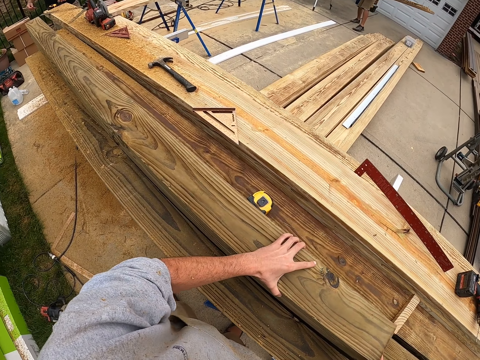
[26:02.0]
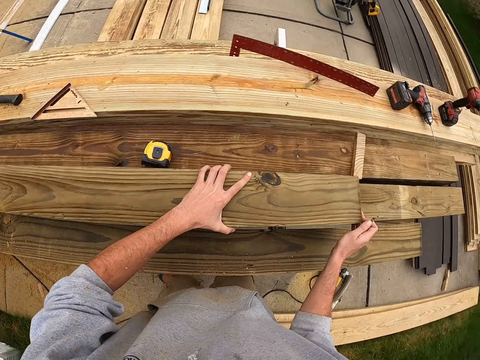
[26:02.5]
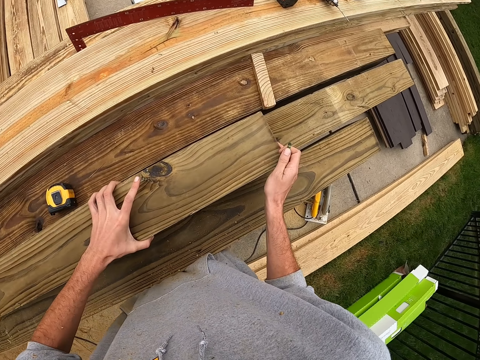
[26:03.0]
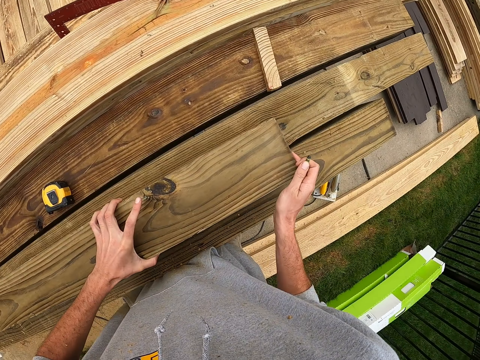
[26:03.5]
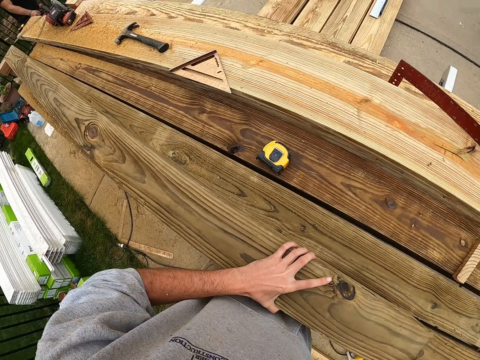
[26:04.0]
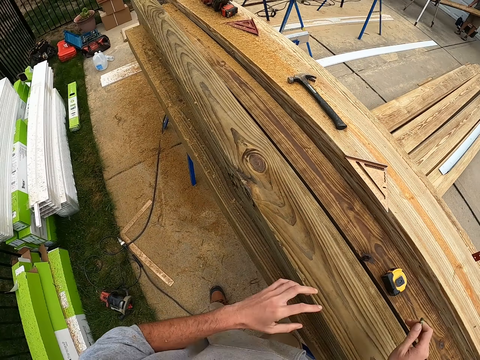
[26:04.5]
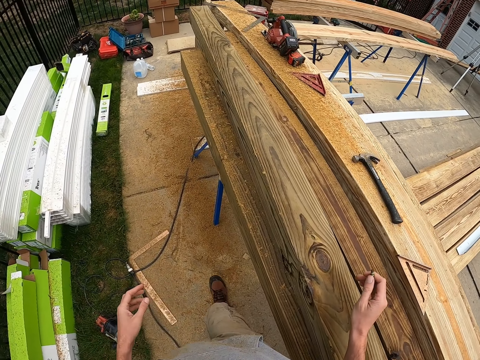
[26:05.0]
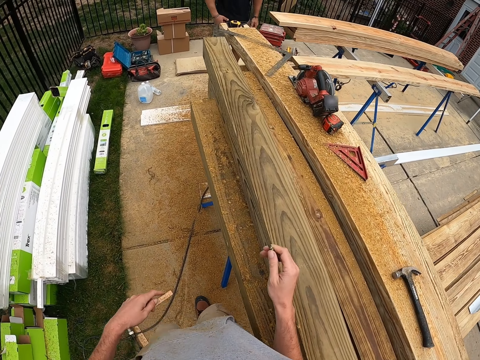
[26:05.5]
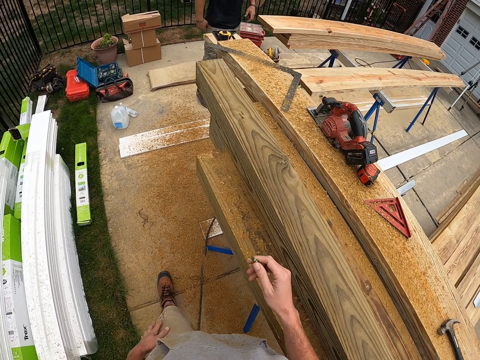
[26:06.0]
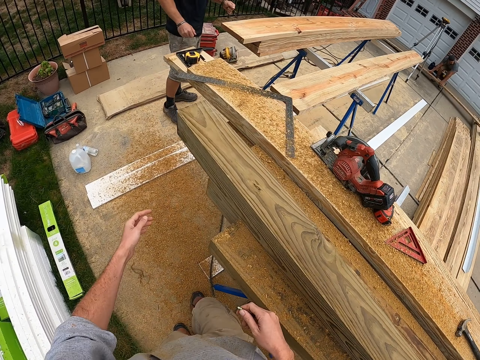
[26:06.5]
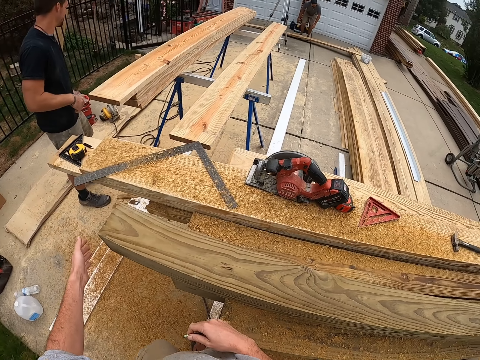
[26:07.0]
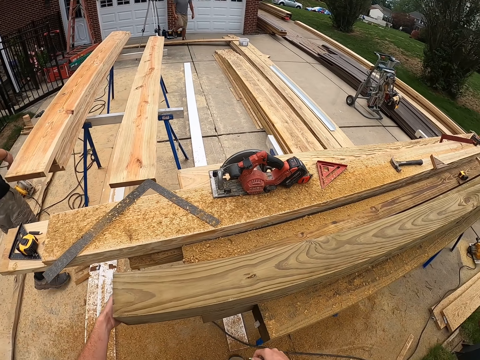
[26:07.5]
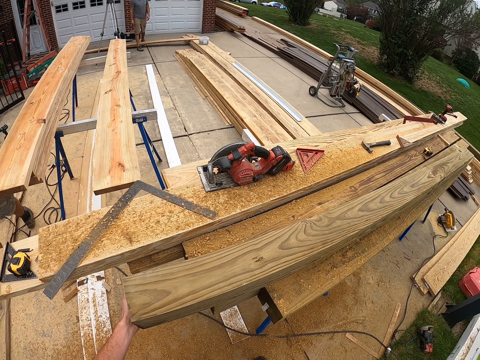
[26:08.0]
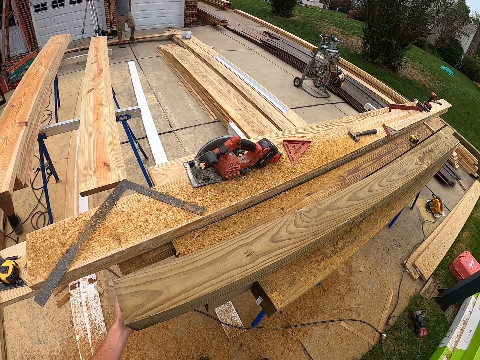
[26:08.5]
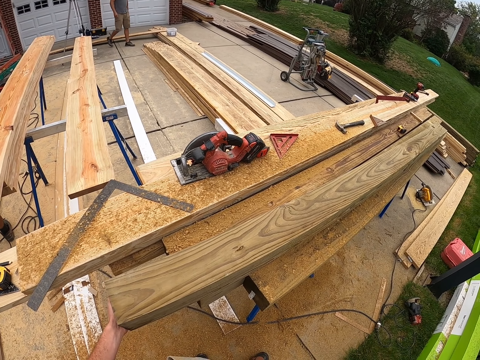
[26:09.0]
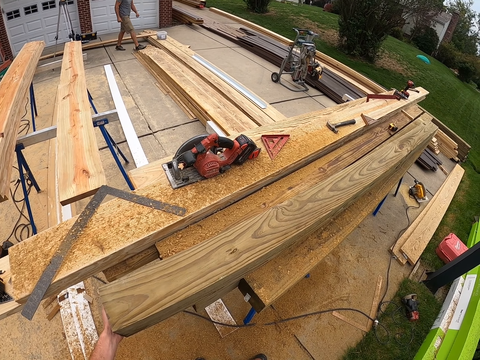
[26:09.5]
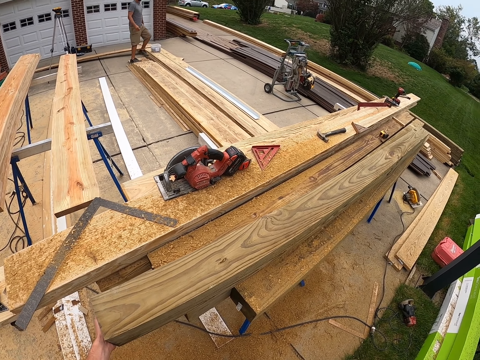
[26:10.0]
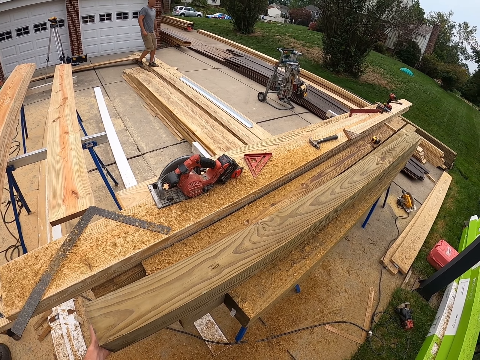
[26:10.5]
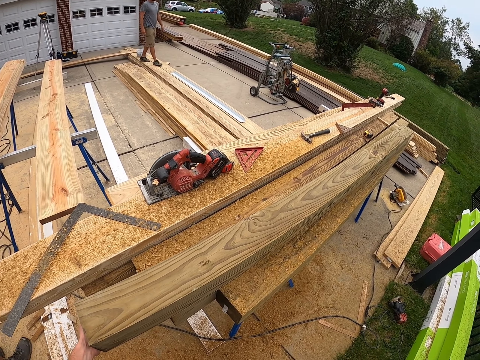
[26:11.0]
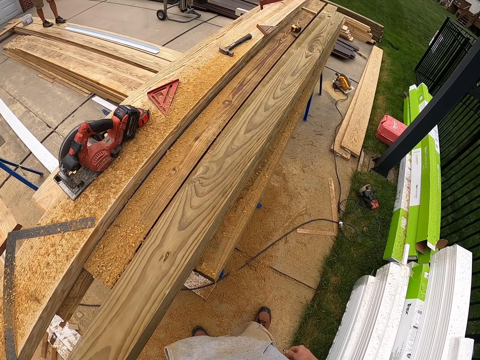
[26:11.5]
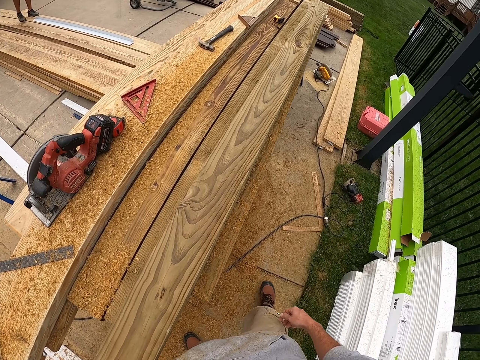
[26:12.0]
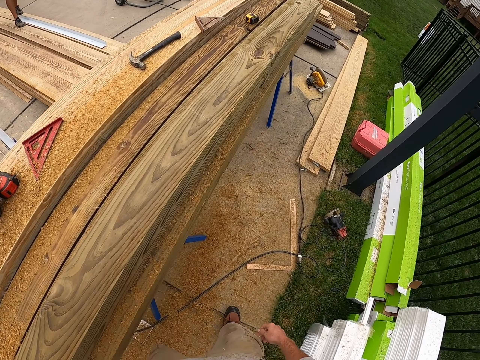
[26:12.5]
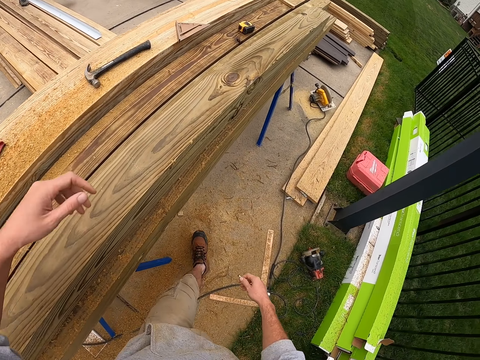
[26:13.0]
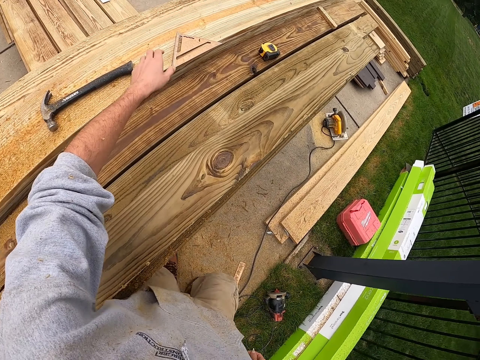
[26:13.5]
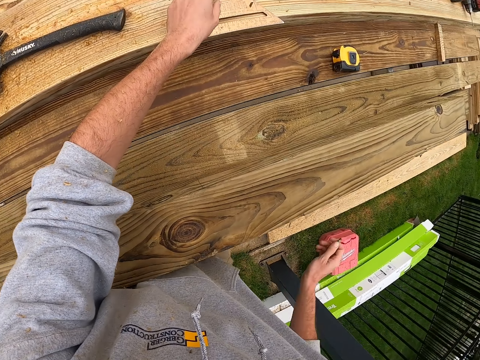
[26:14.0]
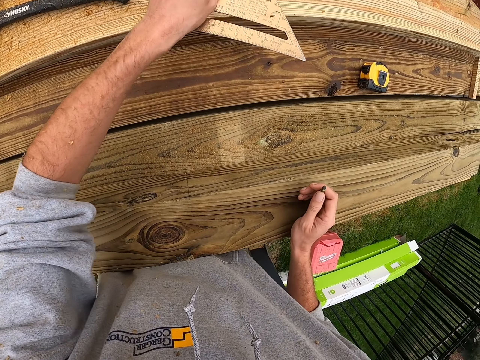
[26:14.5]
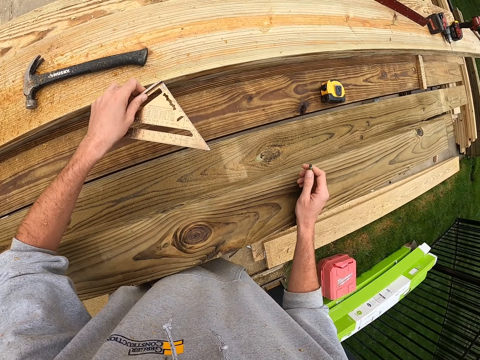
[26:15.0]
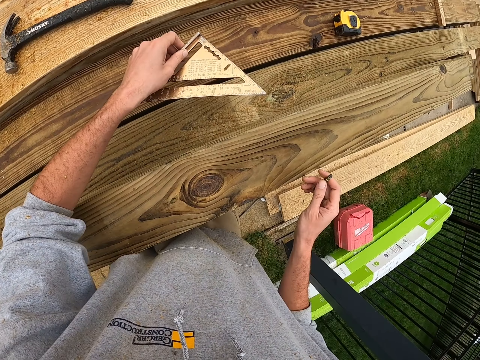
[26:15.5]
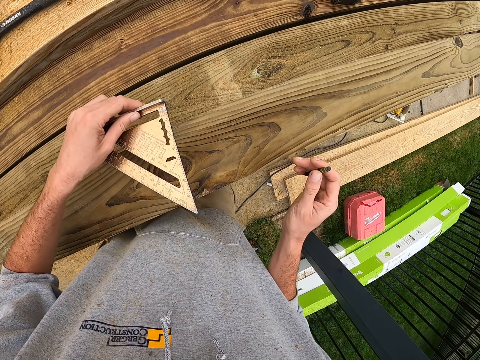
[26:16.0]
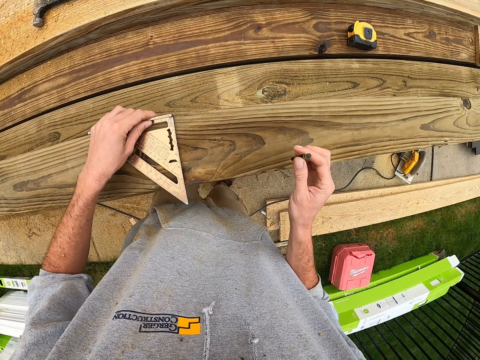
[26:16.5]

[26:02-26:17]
The camera wearer picks up an aluminum alloy triangular ruler with his left hand.

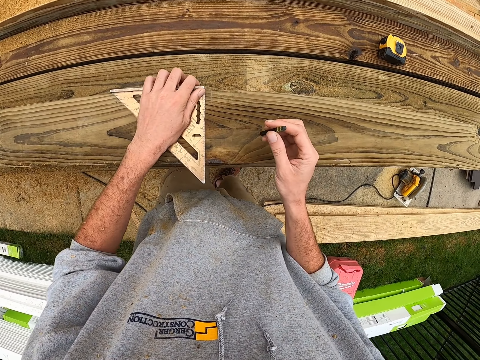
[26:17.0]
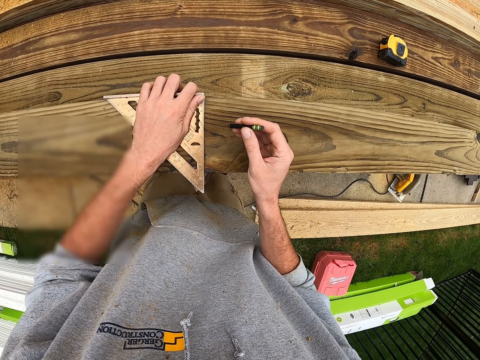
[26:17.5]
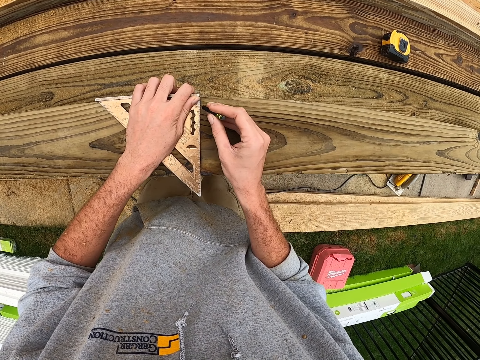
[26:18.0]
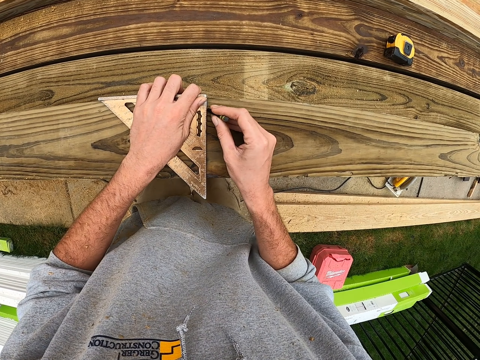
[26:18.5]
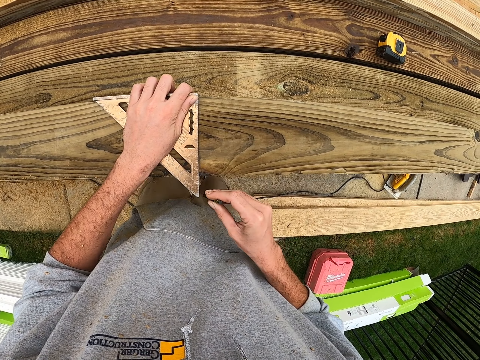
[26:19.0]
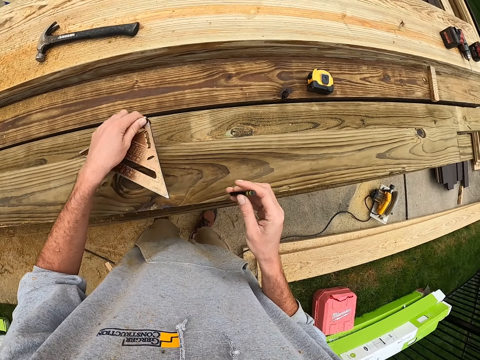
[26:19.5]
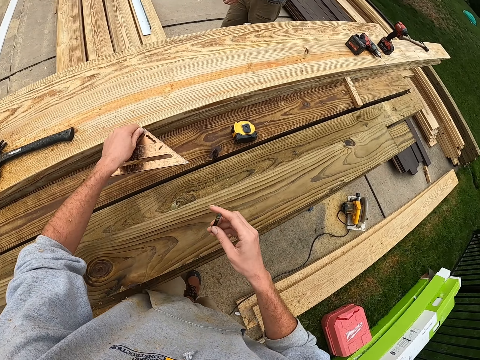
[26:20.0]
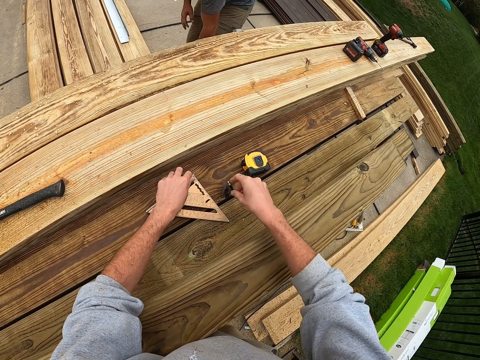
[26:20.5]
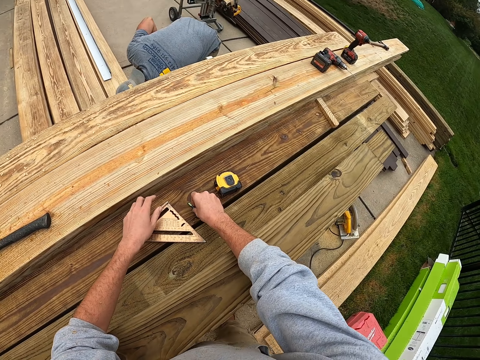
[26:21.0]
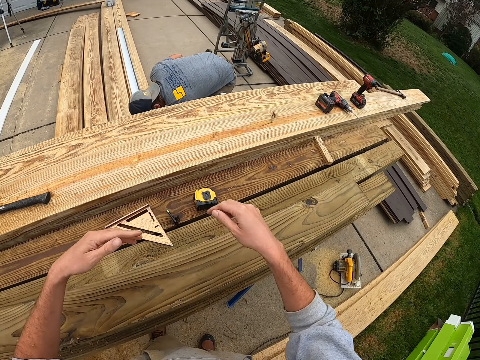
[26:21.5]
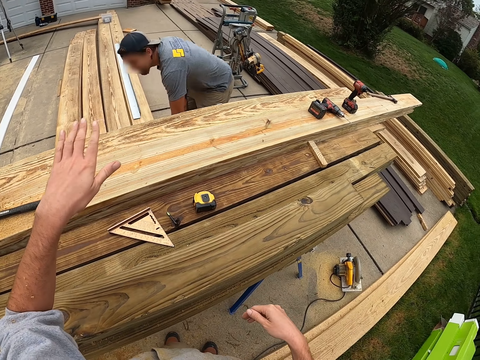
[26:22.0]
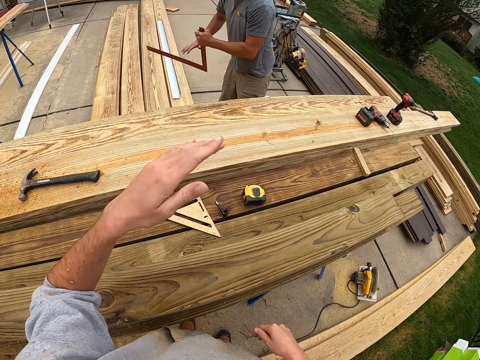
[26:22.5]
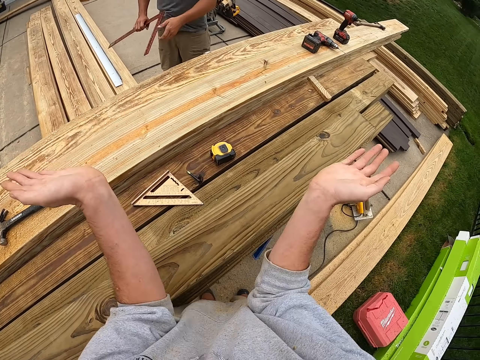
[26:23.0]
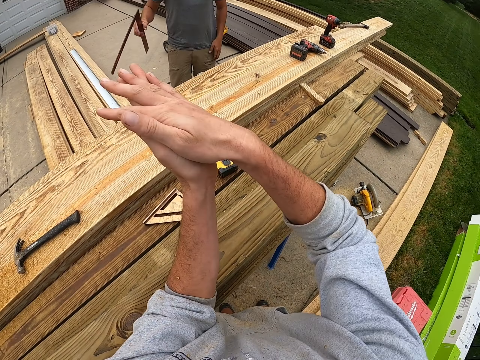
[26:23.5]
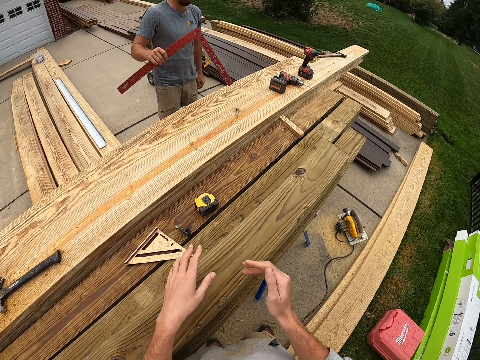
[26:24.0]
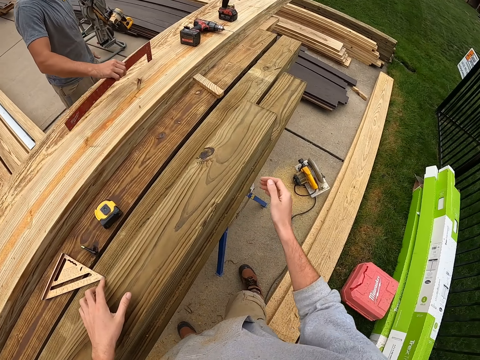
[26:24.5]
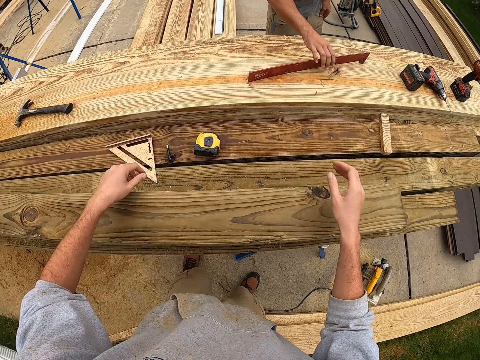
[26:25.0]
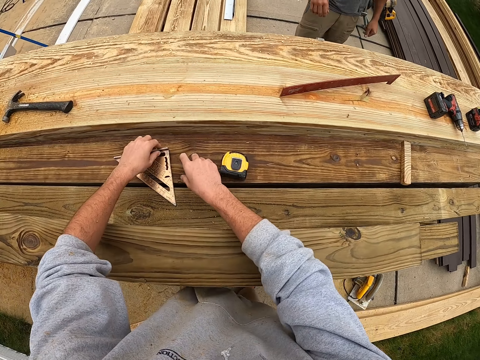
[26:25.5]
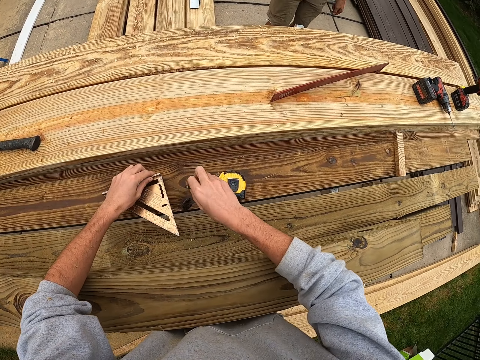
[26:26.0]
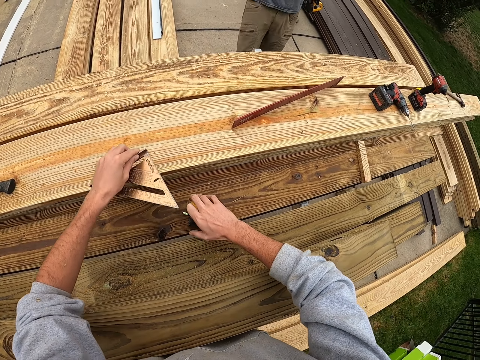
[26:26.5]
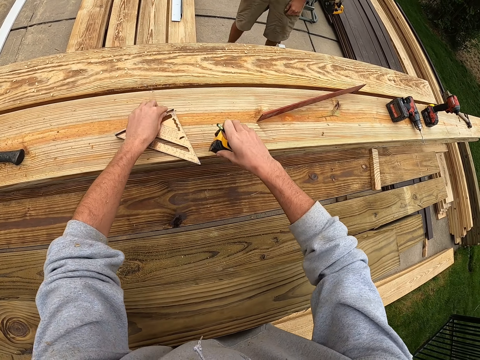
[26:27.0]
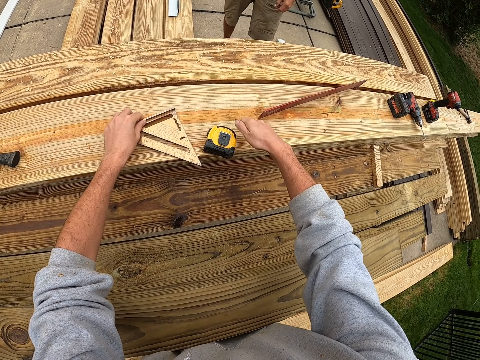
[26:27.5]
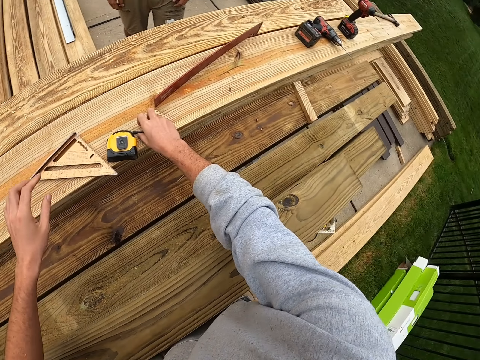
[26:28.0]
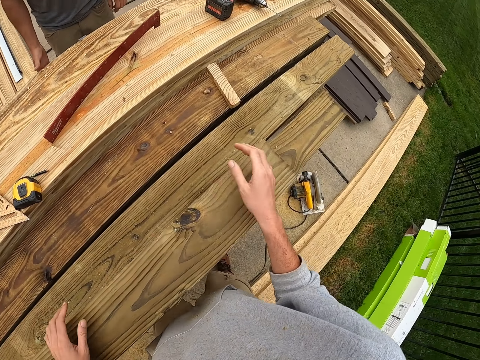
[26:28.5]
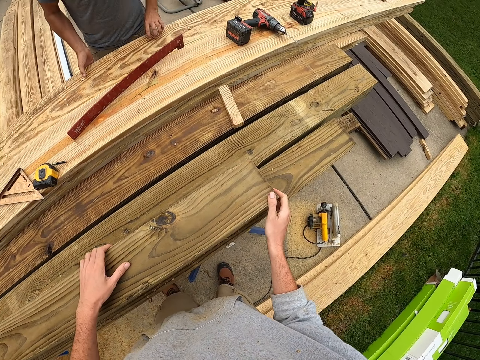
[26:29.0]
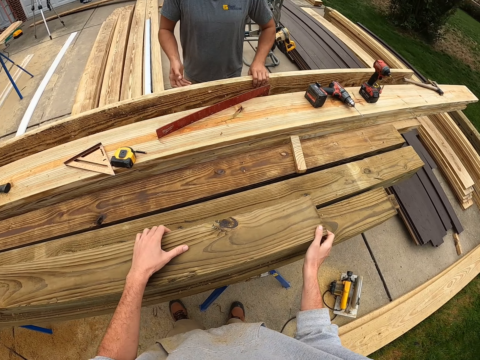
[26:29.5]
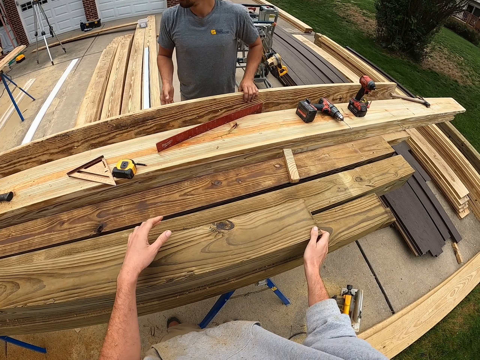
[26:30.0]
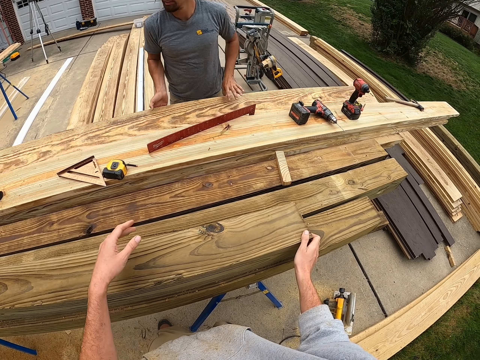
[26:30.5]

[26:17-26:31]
The camera wearer marks the piece of lumber with a pen. They put down the aluminum alloy triangular ruler.
